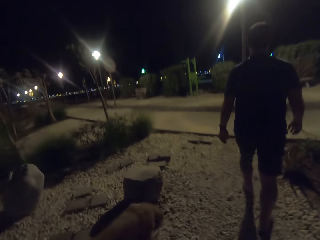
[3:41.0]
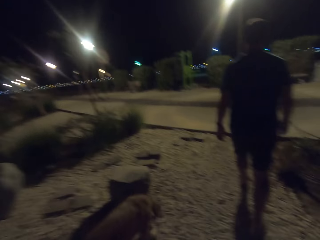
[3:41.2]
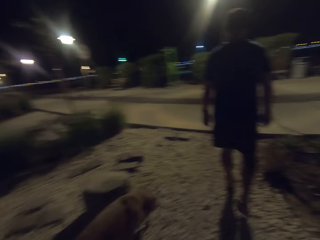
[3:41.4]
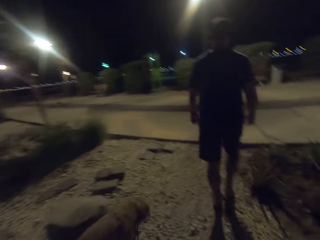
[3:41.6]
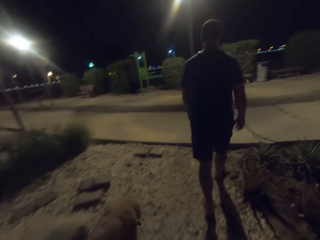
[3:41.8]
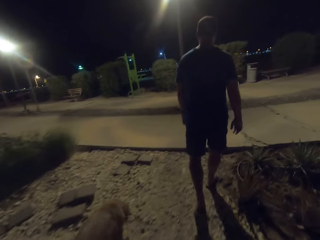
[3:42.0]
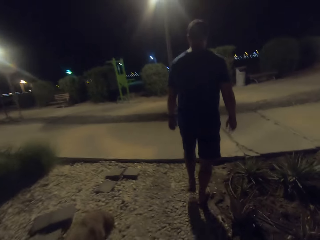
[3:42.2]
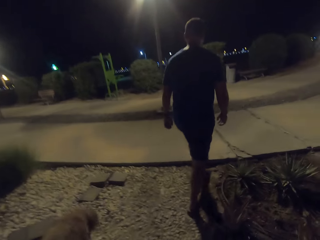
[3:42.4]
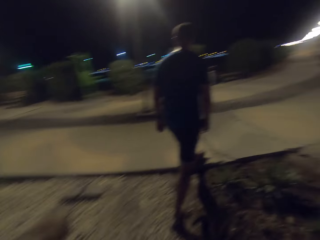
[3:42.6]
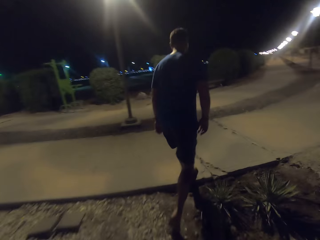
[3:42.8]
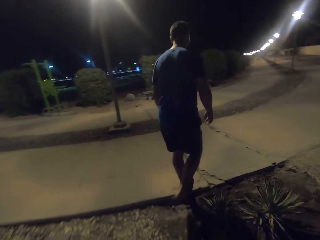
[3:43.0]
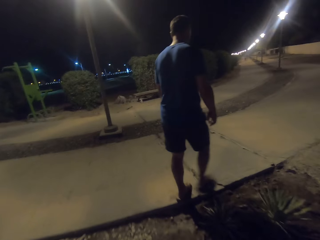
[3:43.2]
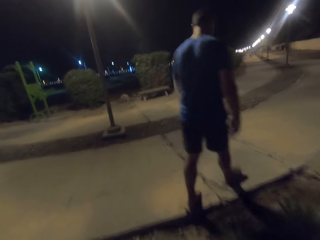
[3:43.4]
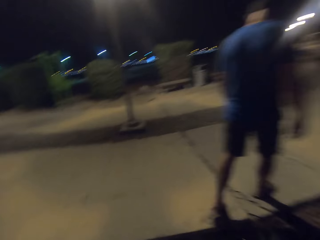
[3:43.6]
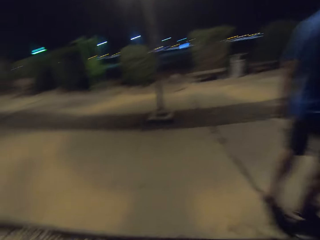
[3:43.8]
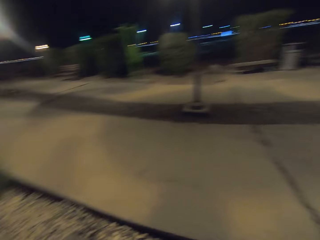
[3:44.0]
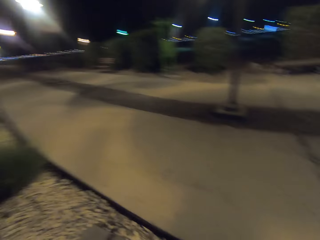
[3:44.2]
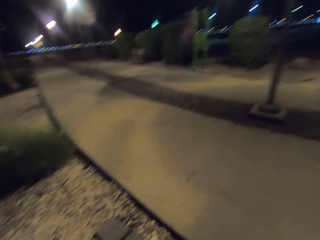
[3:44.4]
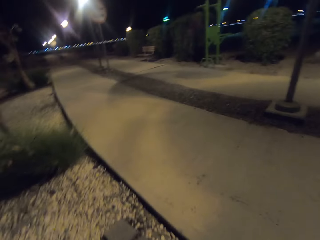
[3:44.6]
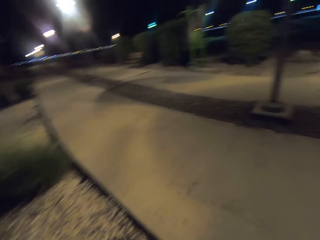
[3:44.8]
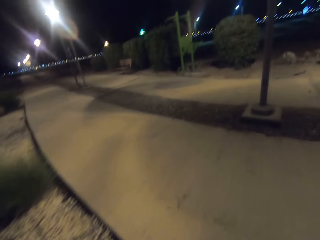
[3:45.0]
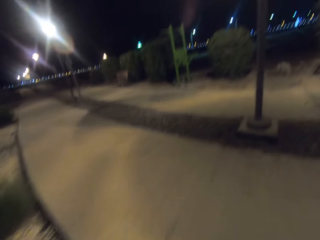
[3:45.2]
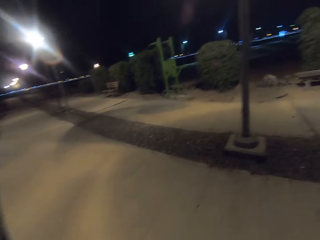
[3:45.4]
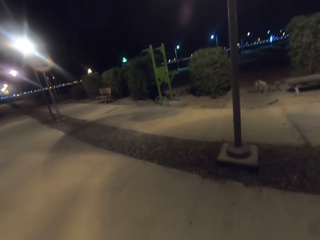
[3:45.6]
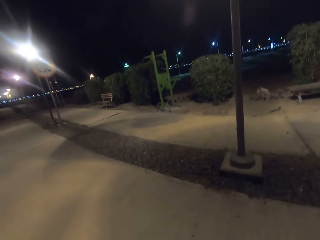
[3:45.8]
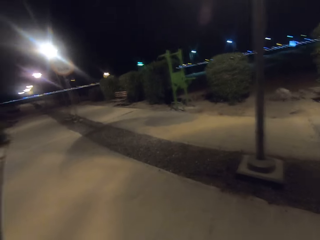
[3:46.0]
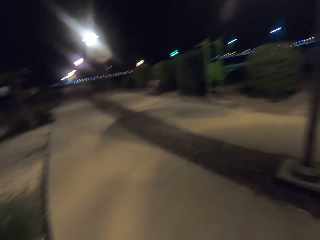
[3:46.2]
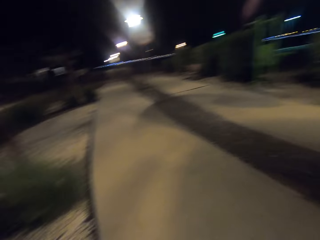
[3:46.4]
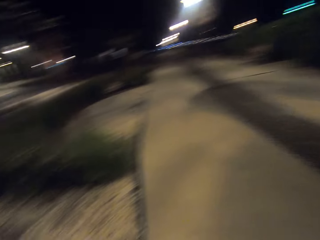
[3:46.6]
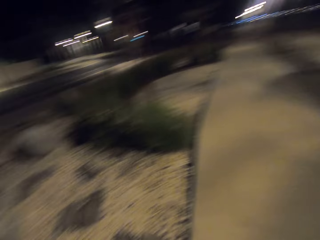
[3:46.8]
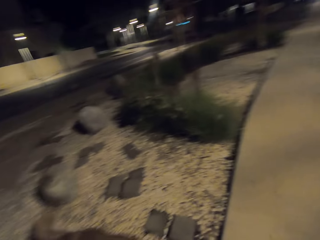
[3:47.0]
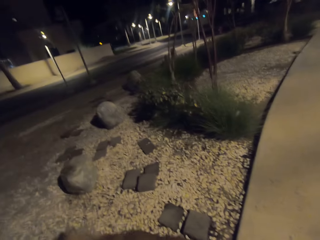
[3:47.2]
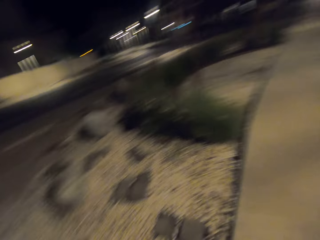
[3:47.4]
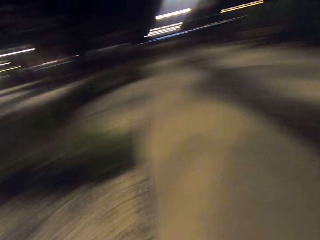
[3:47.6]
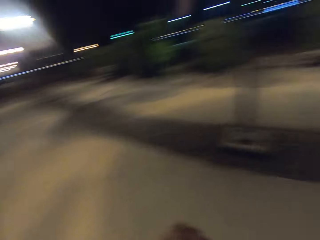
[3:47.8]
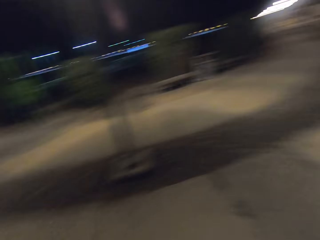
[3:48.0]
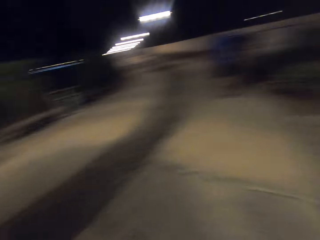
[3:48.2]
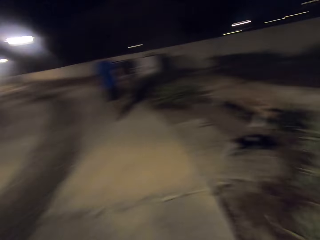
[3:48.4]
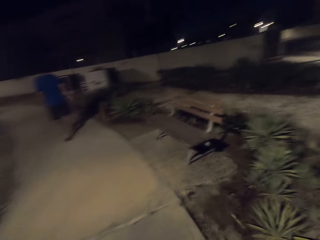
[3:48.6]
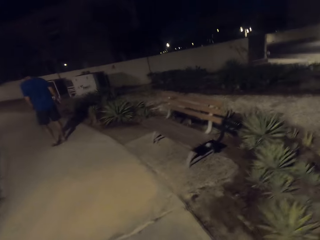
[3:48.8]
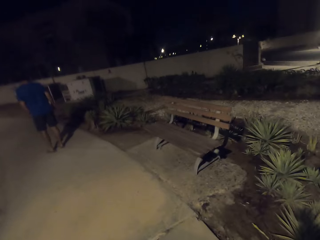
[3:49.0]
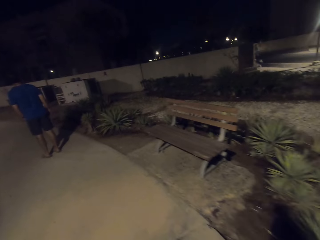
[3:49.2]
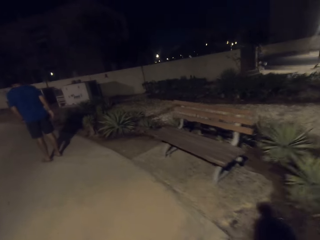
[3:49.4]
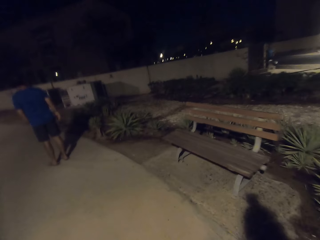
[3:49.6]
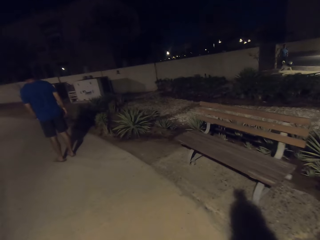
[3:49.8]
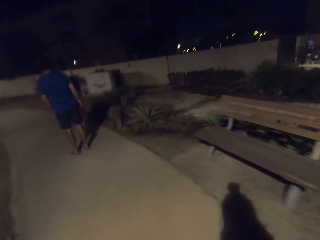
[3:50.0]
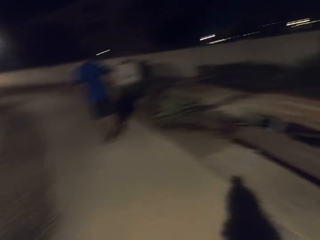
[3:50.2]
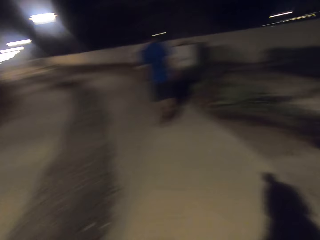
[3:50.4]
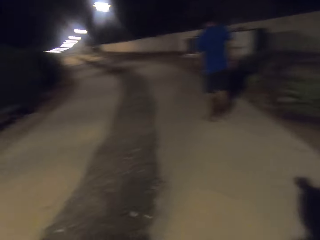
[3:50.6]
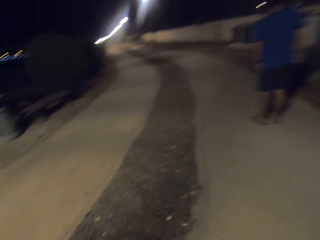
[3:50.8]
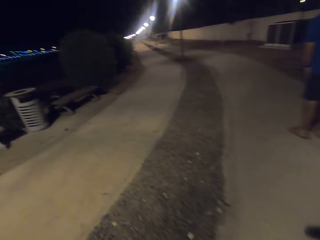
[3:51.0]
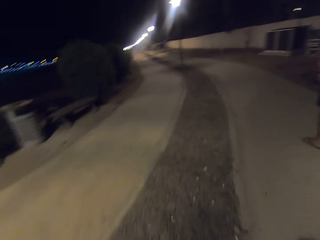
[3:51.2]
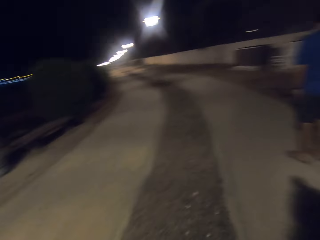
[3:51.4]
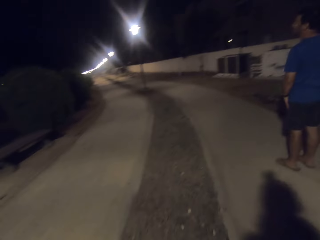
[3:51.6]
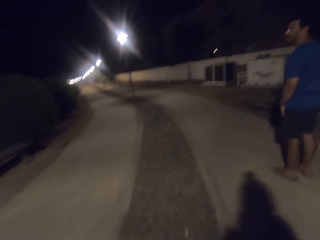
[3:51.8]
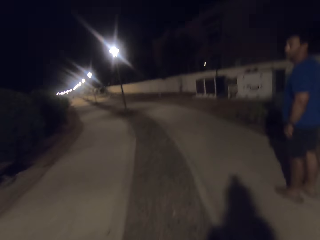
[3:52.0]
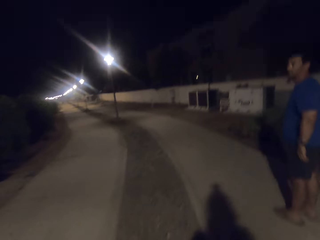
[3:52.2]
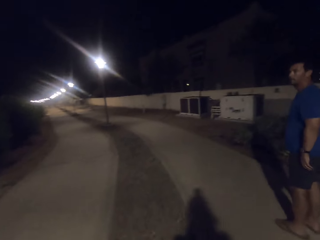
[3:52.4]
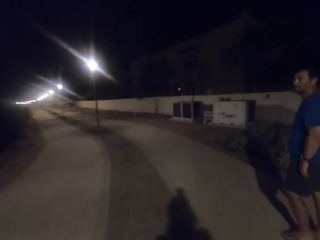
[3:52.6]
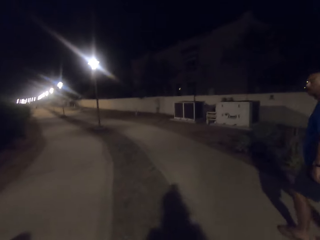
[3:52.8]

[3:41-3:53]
The camera wearer looks around the park. They look around. They follow a man.

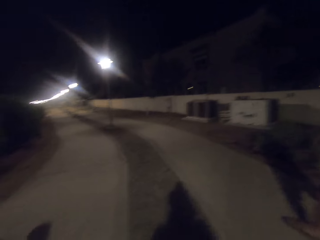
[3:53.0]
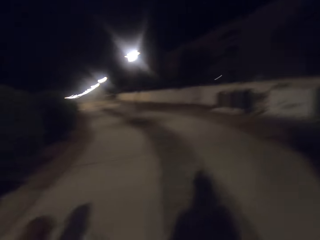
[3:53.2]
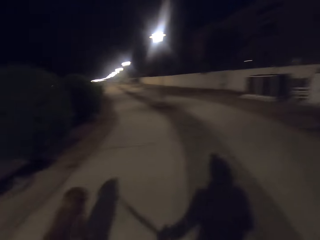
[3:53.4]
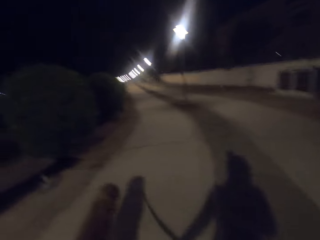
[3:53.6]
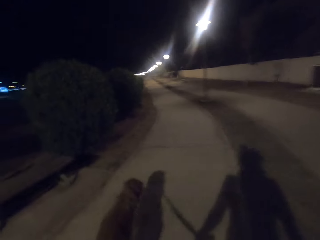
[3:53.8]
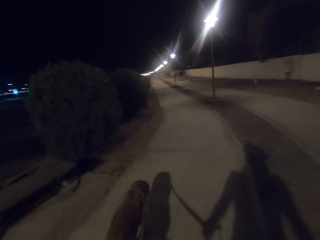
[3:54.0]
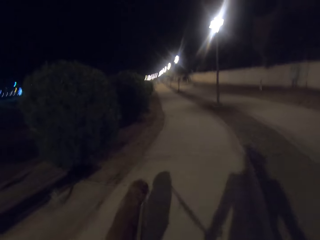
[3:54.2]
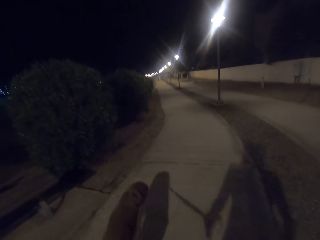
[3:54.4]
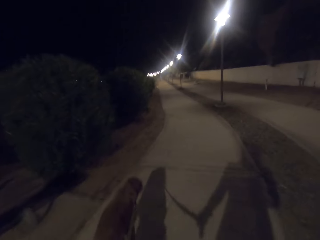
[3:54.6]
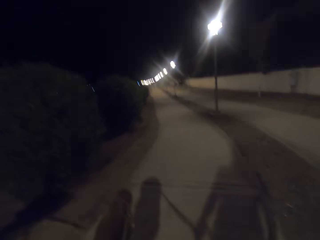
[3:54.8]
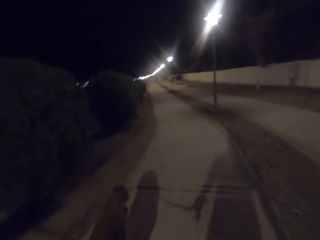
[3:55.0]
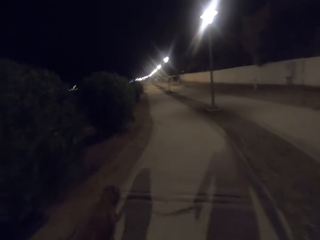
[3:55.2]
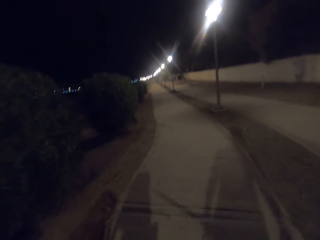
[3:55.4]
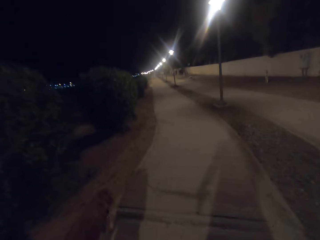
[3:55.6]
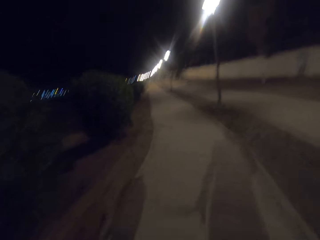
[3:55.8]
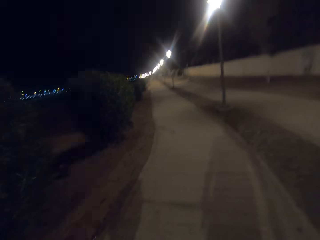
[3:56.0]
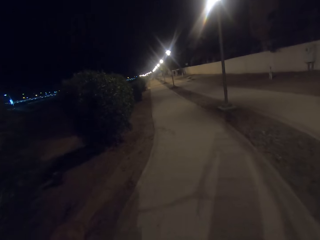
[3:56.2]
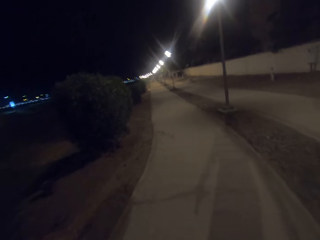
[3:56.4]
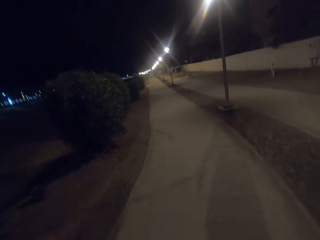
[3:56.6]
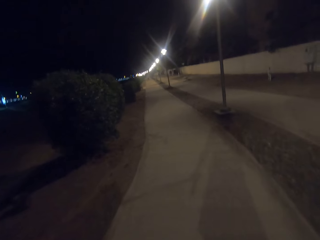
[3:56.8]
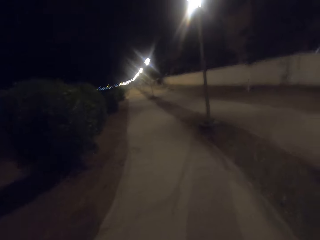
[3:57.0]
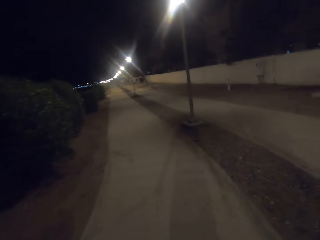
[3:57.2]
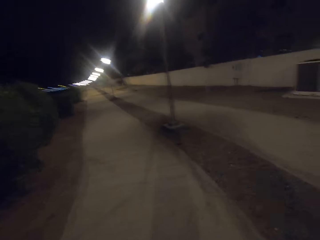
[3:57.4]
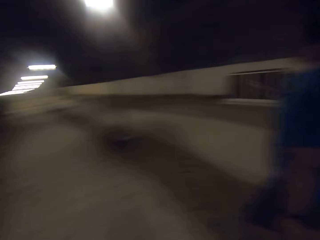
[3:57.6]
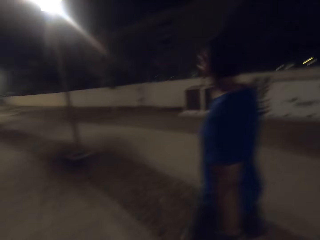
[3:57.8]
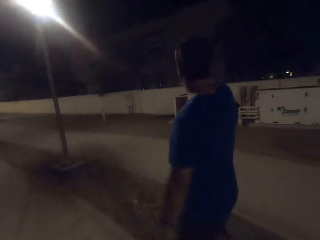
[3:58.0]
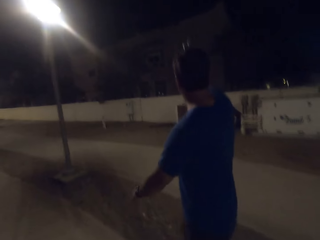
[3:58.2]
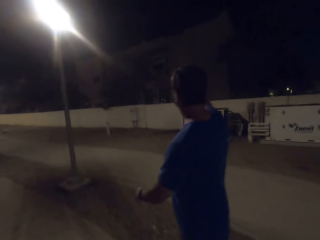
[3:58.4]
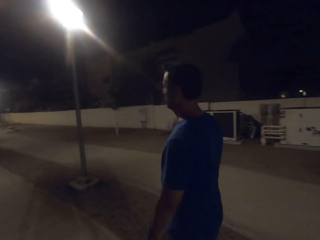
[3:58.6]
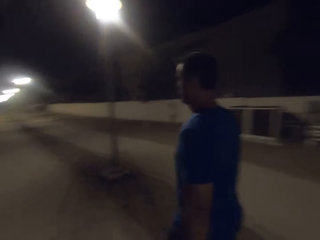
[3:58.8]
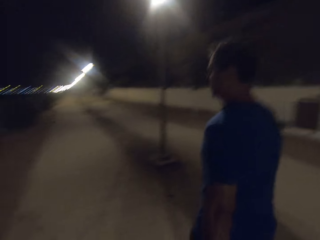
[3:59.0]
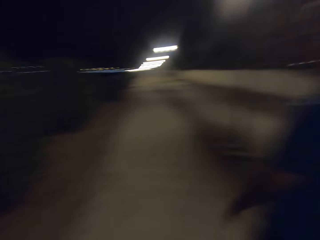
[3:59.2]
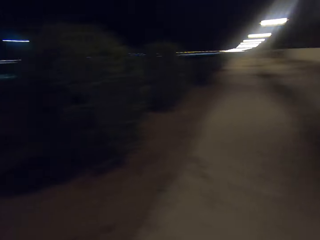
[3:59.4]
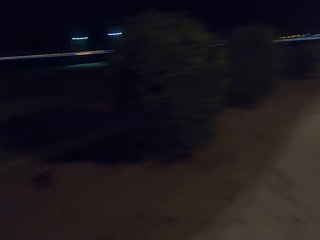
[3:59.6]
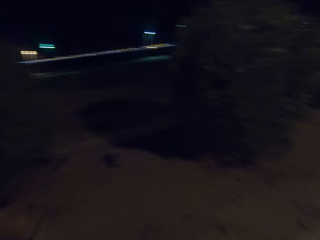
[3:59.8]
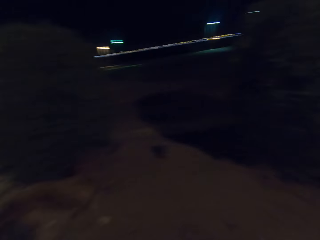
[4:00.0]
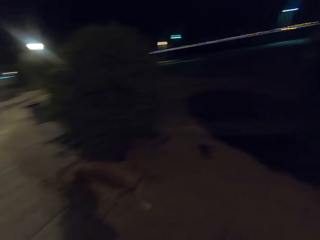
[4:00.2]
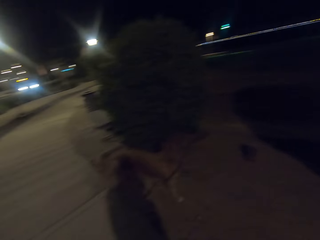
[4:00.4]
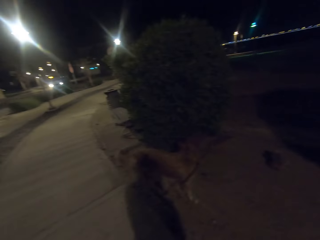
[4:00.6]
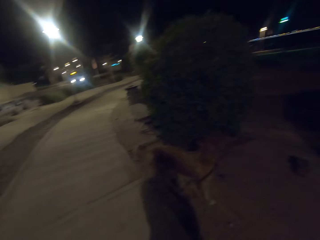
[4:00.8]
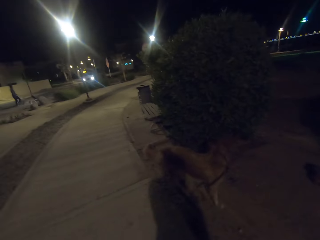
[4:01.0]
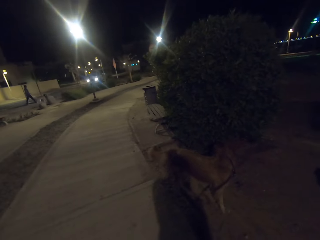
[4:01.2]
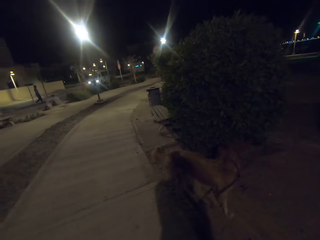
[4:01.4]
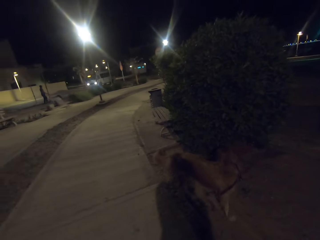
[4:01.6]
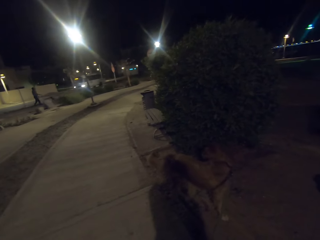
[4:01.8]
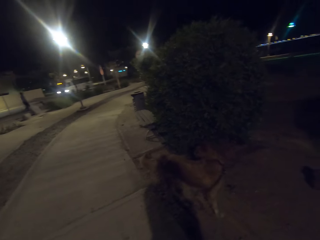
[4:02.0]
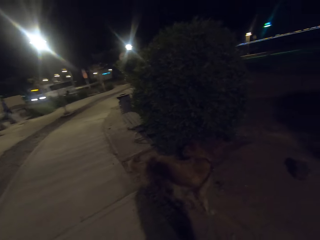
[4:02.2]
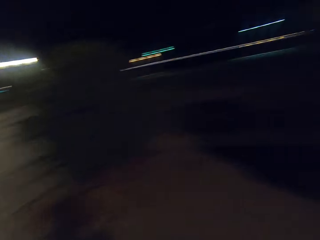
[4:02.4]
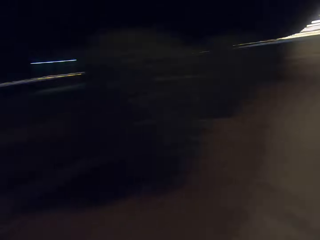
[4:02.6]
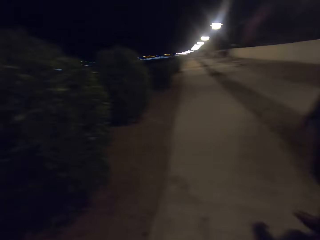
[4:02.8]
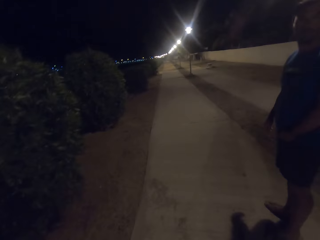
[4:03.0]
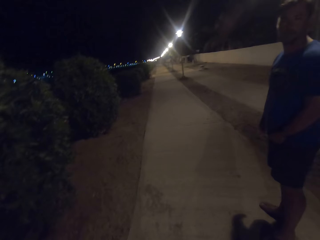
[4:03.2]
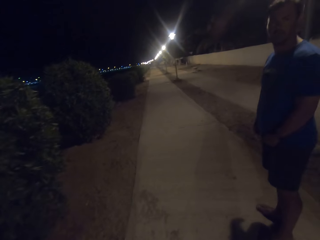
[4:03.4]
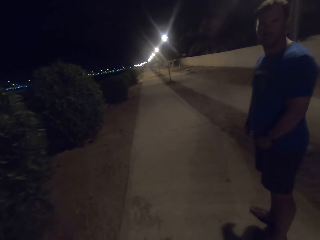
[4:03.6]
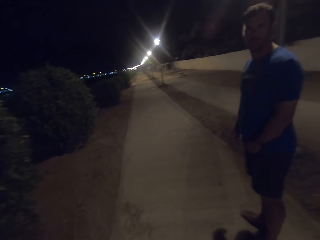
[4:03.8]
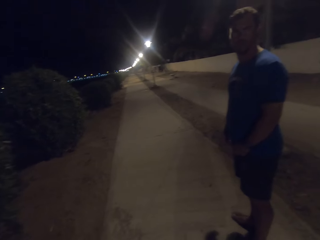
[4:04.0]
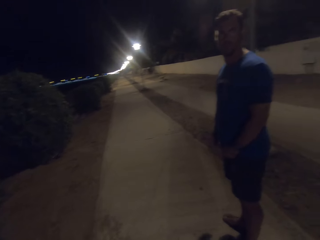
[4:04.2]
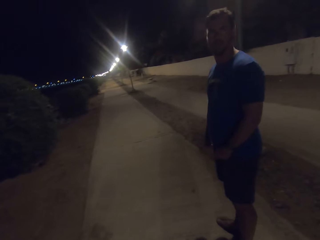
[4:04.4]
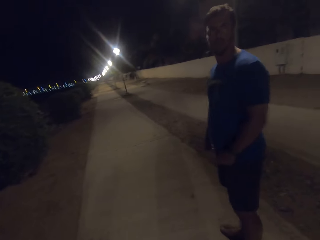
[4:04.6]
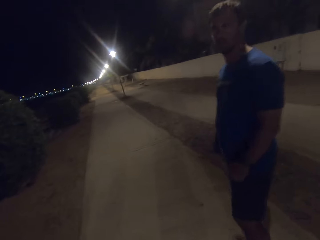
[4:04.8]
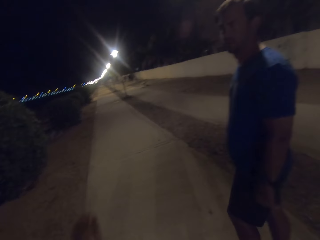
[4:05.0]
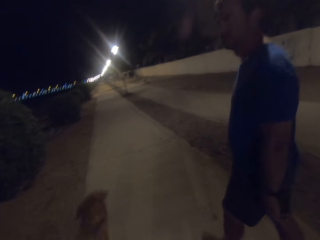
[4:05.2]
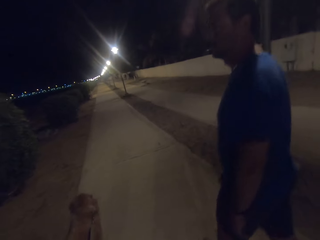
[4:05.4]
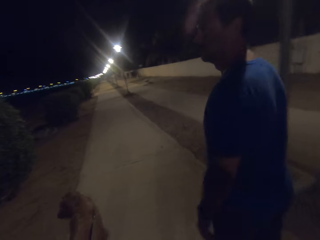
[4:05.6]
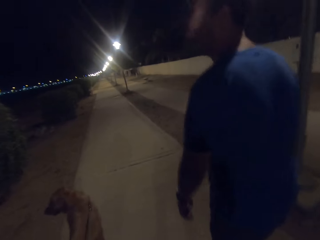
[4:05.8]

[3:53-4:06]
The camera wearer walks the dog in the park. They walk on the walkway. They look at a person. They stare at the dog. They talk to the person. The person stands on the walkway.
